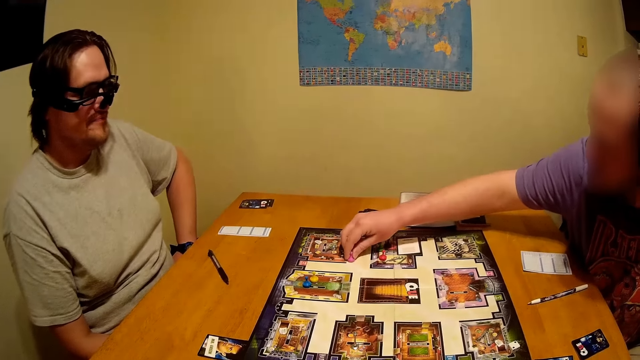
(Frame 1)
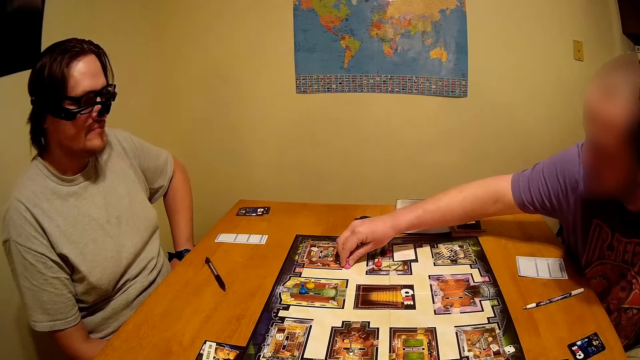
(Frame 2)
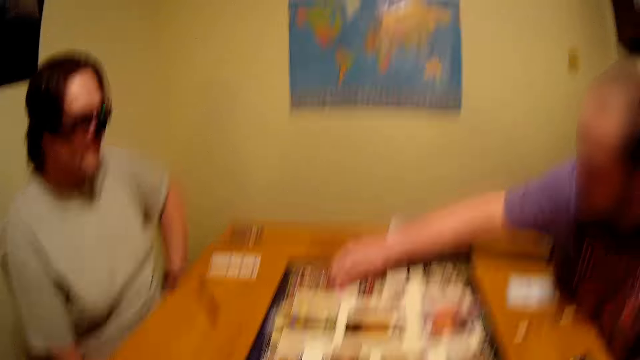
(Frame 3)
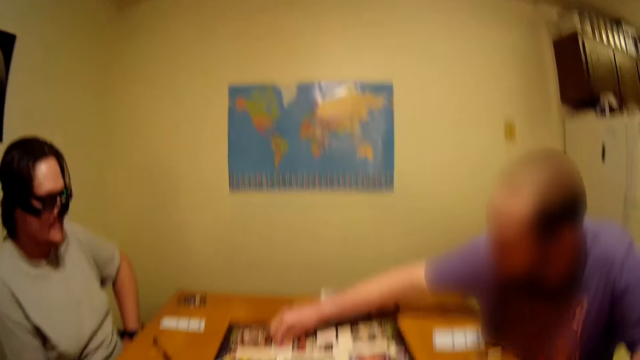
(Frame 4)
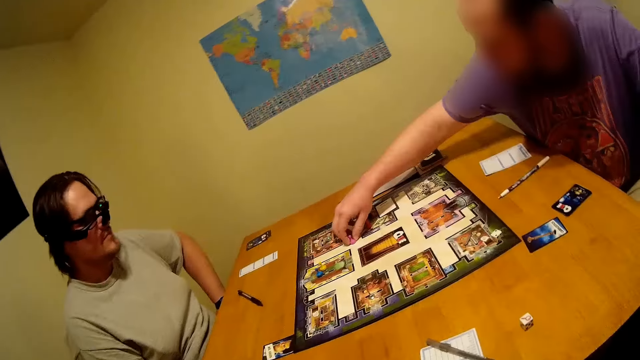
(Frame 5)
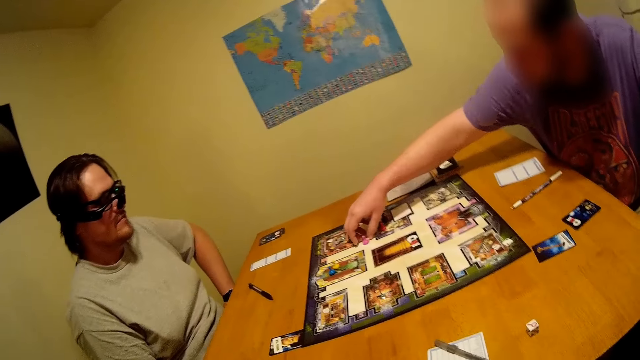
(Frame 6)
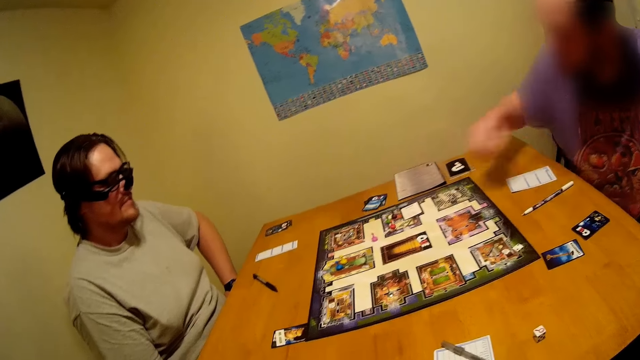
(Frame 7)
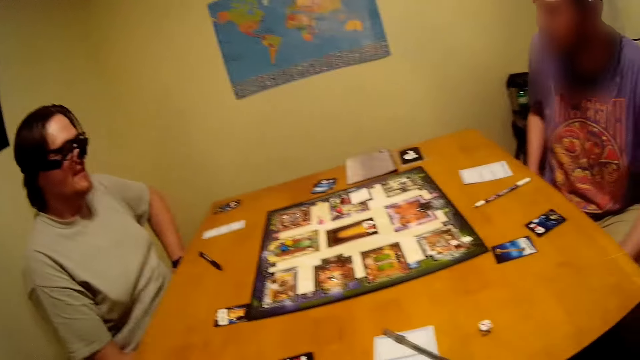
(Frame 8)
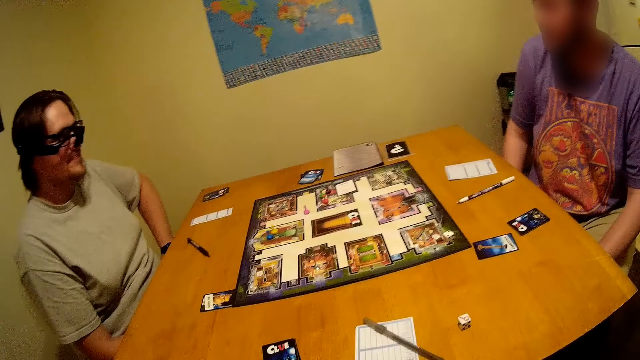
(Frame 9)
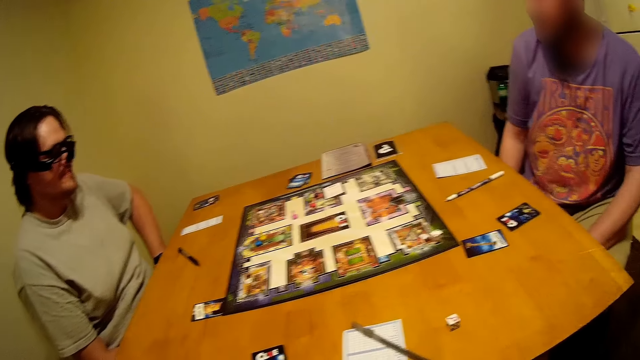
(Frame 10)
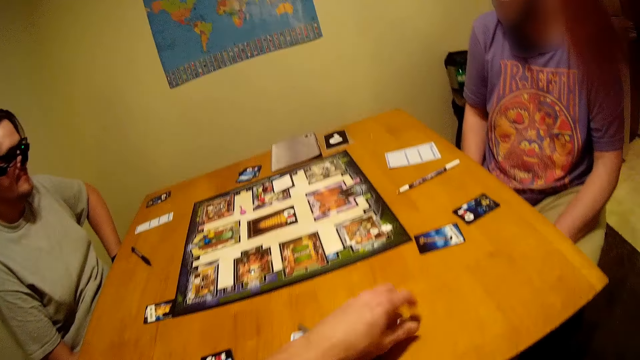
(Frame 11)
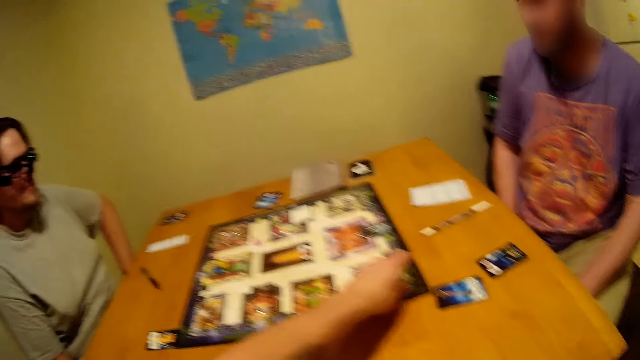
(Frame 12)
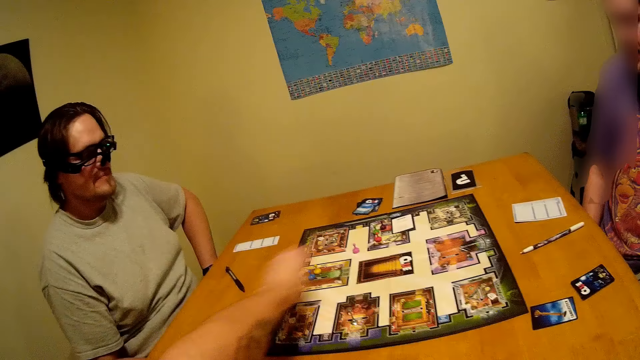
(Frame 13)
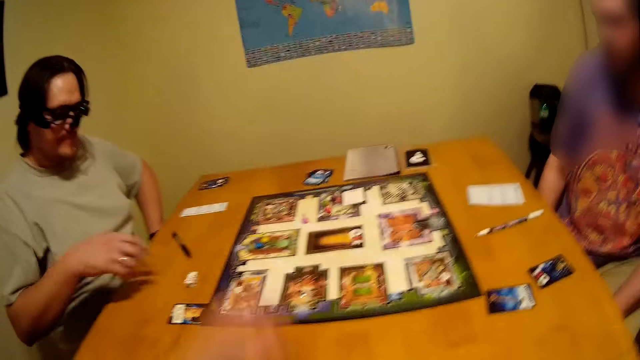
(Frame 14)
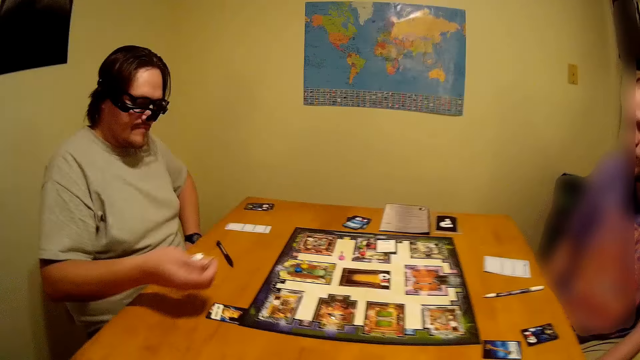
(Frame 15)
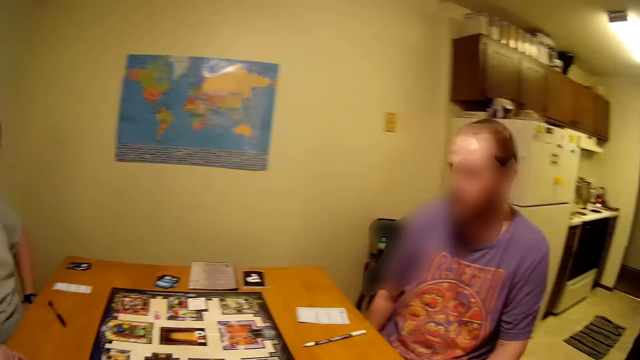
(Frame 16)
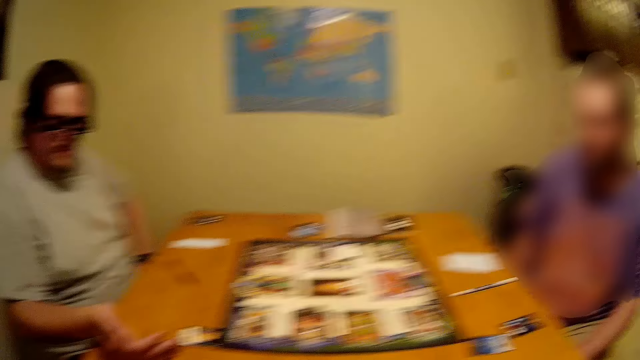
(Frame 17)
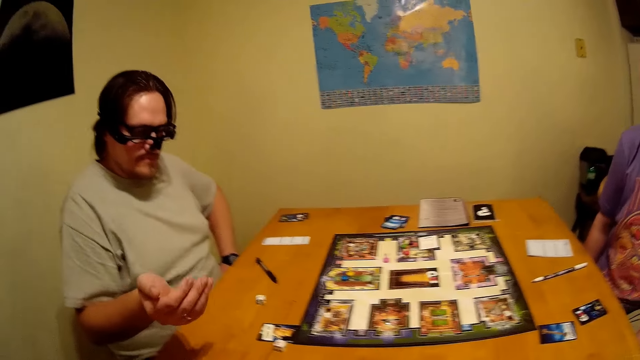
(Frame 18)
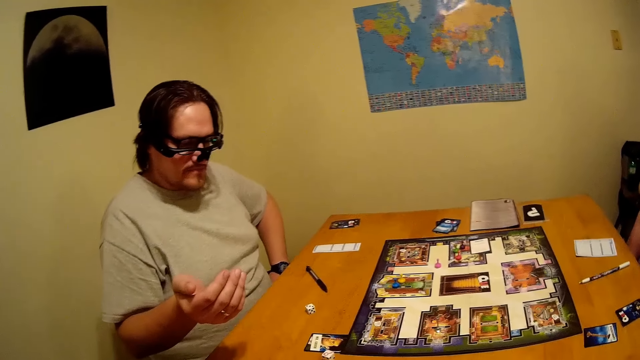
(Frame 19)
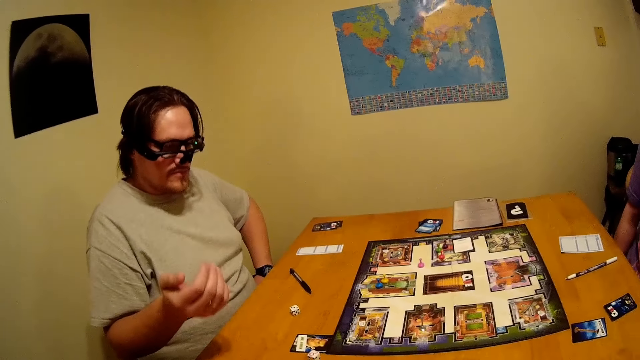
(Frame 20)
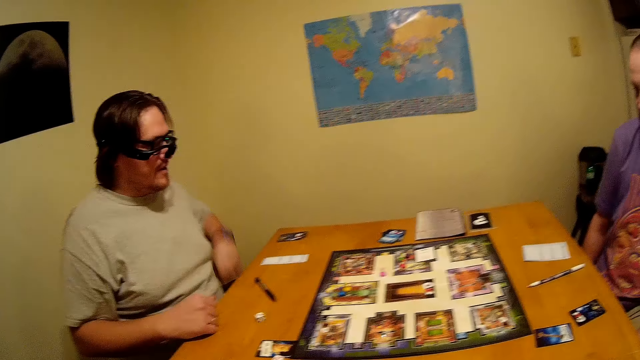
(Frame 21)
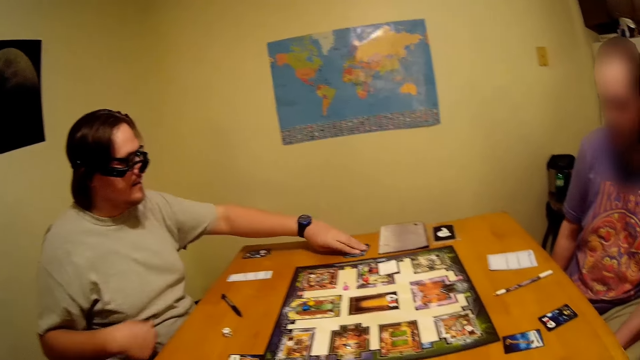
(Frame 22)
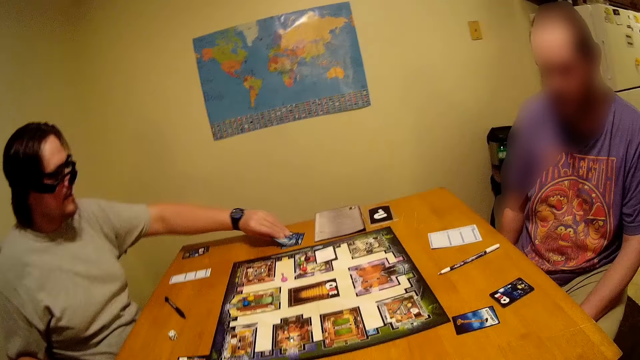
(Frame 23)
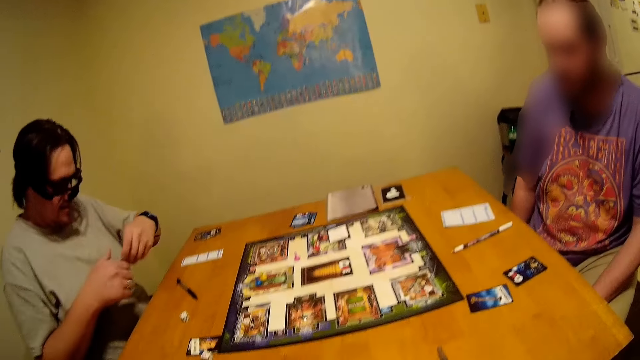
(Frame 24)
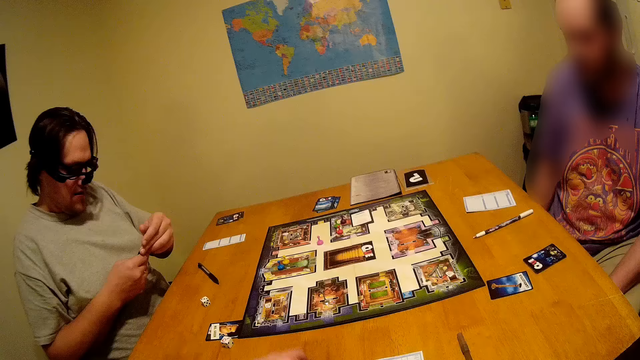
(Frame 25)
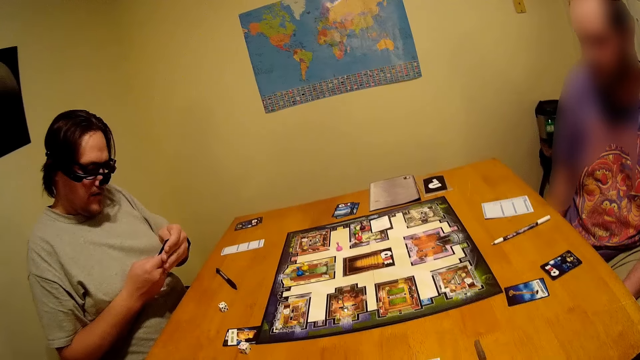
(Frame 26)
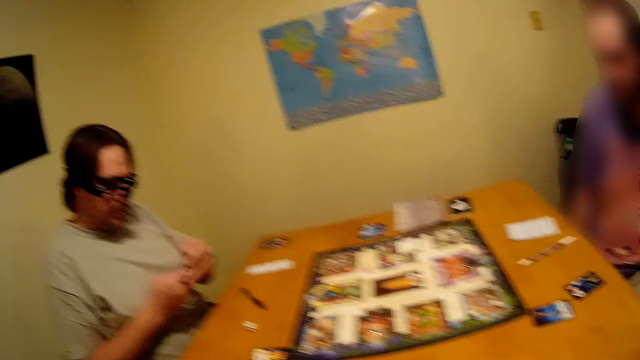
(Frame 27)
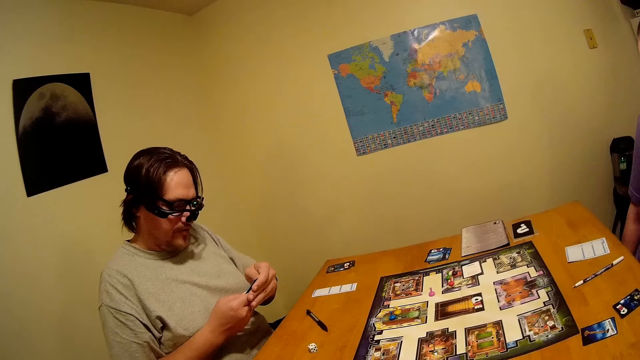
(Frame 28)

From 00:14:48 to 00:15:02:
The camera wearer picks up dice on the table and places the dice on the table. A man picks up dice on the table and rolls the dice on the table. The camera wearer picks up a card on the table. The man picks up the card.

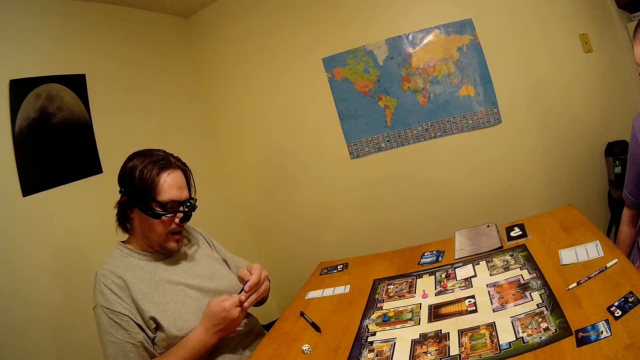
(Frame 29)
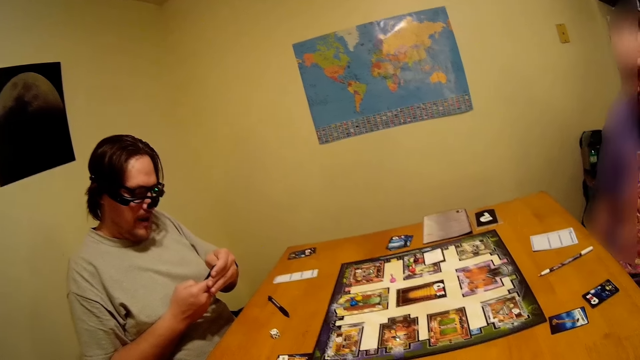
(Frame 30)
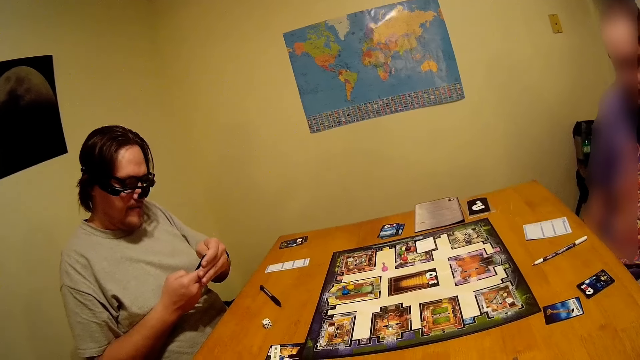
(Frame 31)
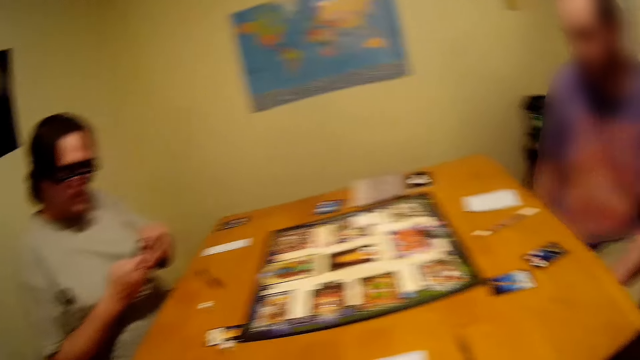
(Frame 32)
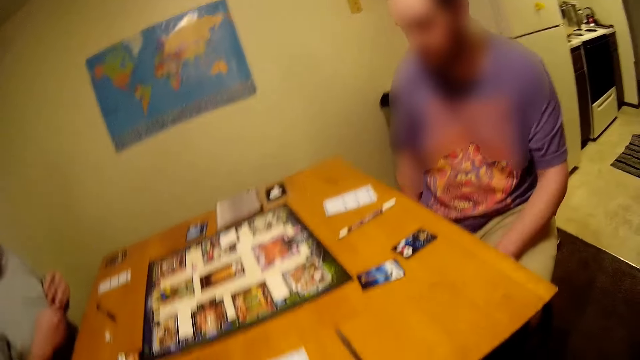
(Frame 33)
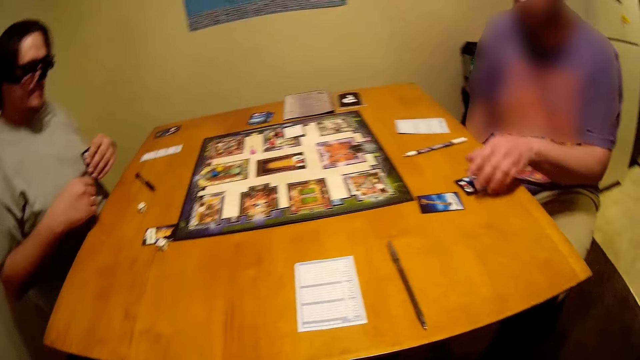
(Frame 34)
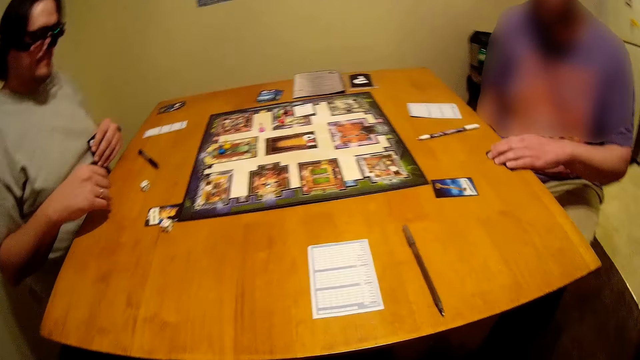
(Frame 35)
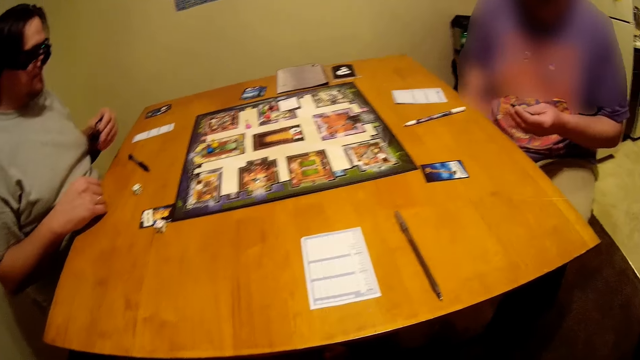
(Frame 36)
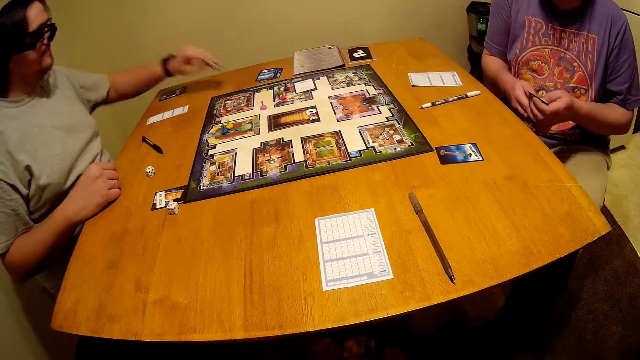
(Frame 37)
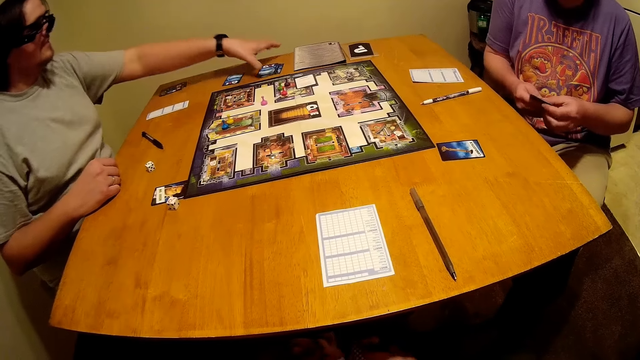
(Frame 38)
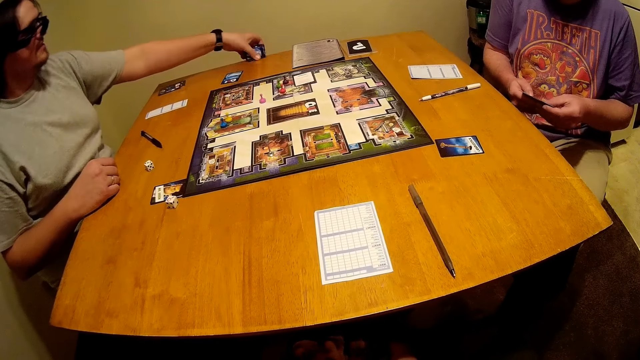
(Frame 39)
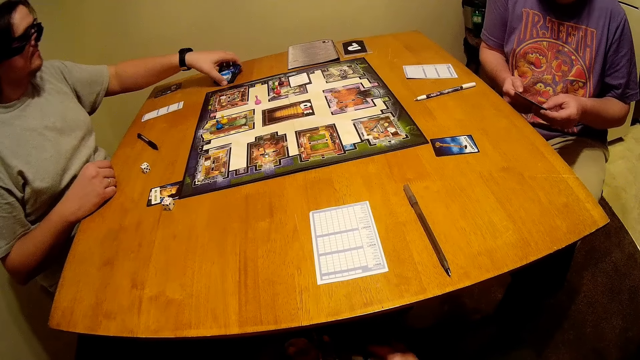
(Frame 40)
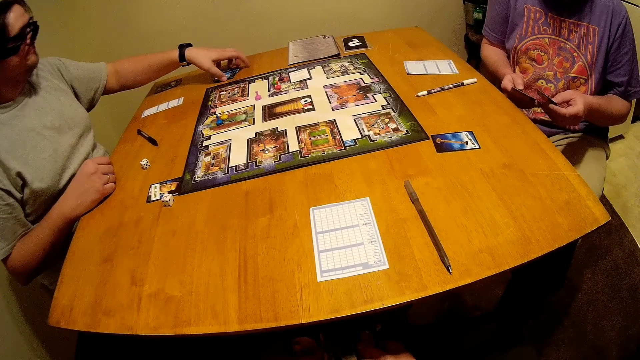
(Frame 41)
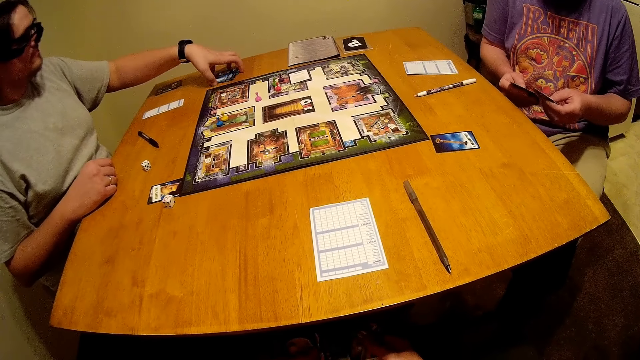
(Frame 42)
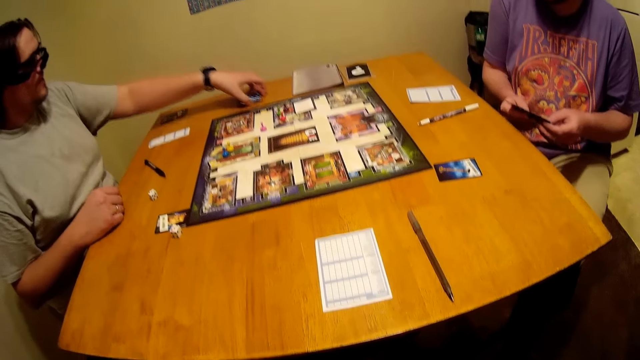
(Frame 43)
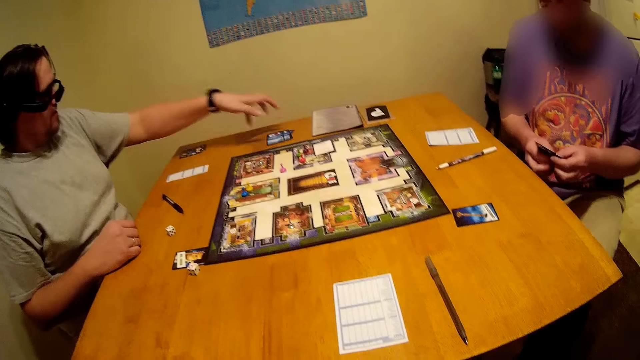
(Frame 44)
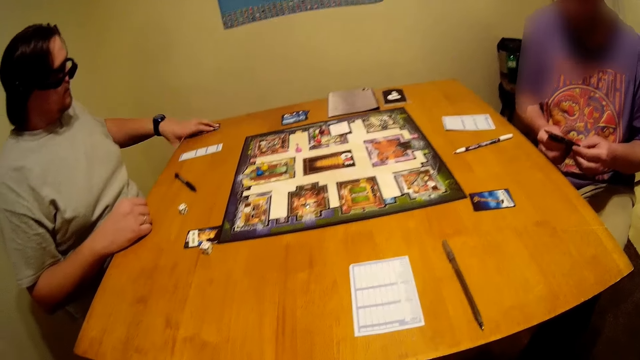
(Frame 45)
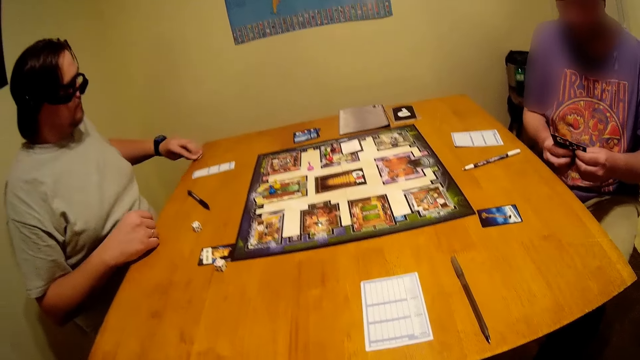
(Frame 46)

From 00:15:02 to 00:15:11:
A person picks up a card on the table. Another person puts a card on the table. The other person pushes the cards aside and picks up another card on the table.
